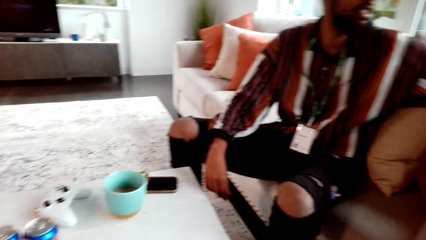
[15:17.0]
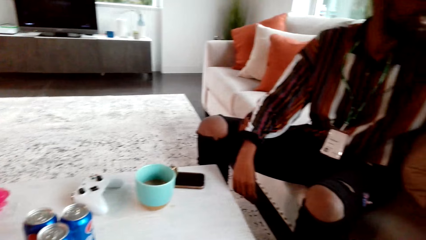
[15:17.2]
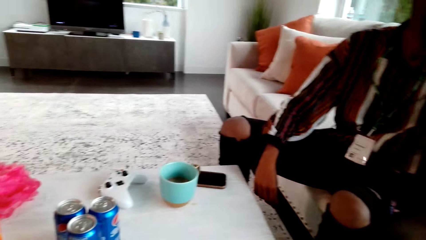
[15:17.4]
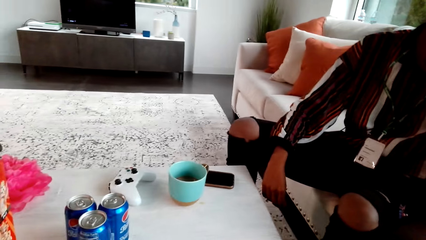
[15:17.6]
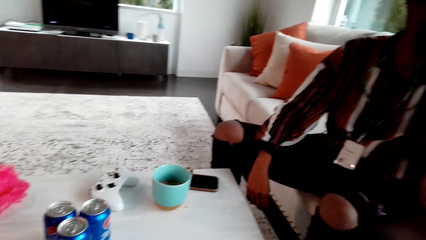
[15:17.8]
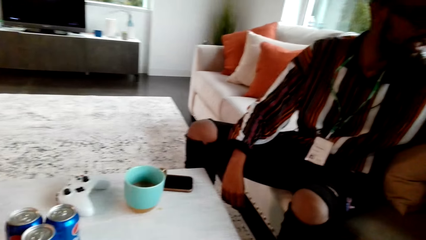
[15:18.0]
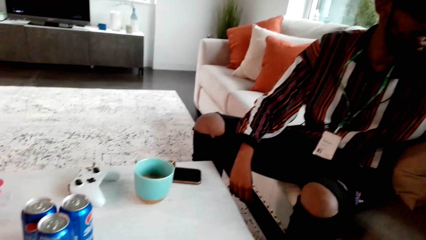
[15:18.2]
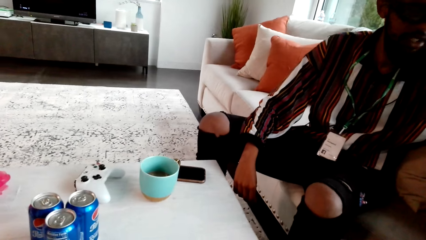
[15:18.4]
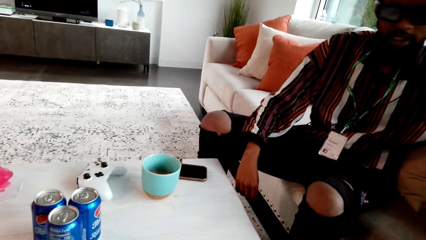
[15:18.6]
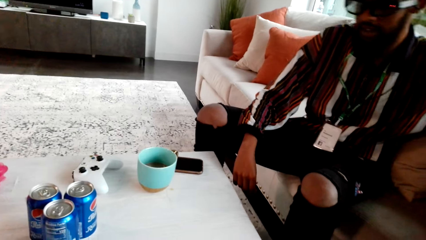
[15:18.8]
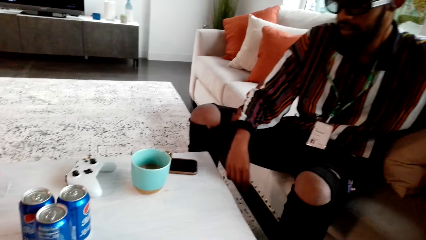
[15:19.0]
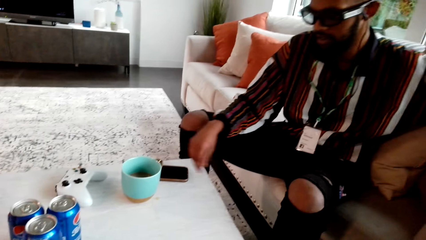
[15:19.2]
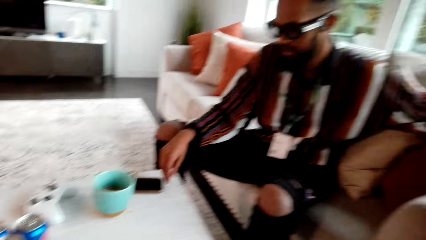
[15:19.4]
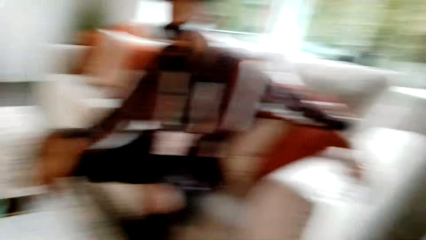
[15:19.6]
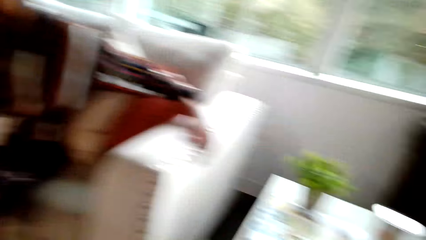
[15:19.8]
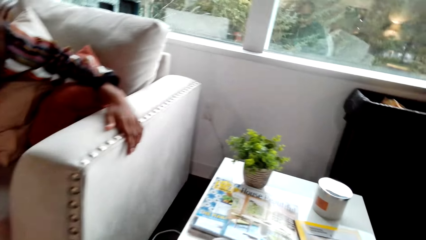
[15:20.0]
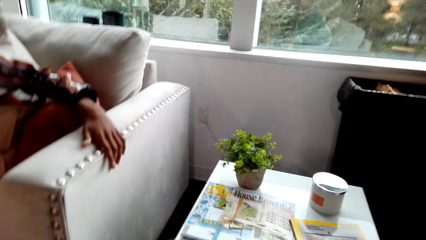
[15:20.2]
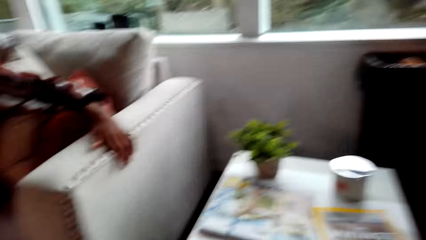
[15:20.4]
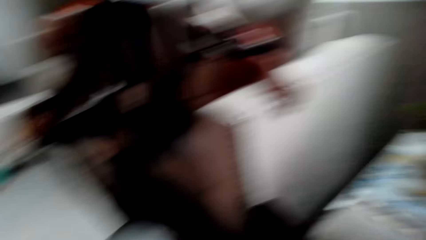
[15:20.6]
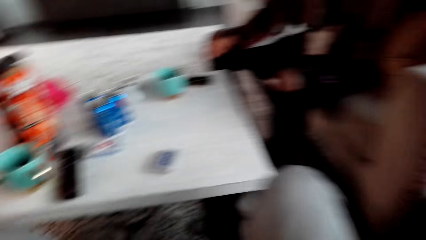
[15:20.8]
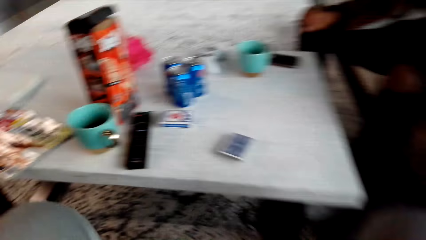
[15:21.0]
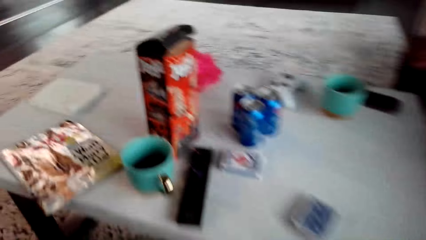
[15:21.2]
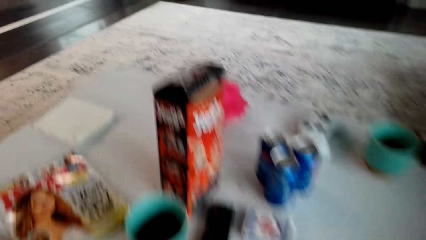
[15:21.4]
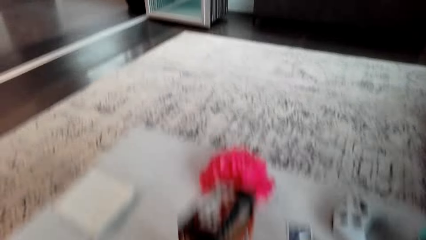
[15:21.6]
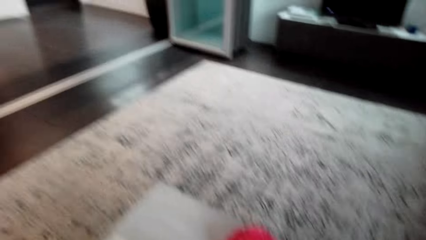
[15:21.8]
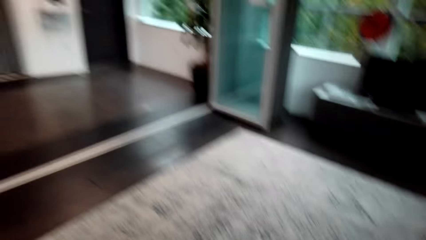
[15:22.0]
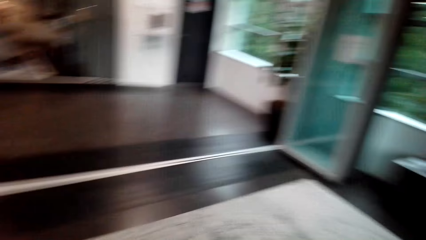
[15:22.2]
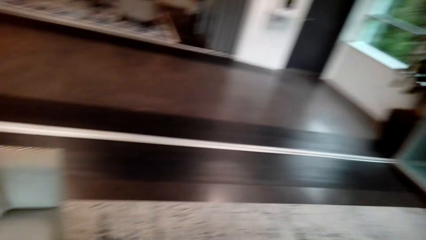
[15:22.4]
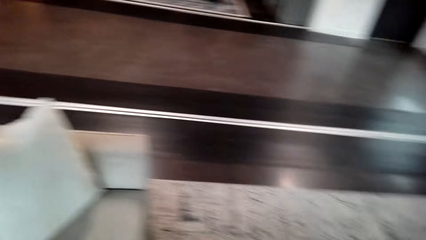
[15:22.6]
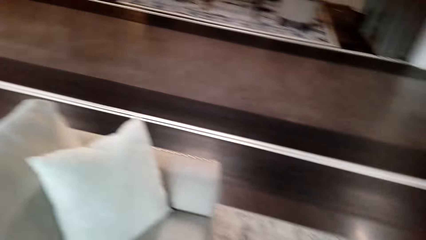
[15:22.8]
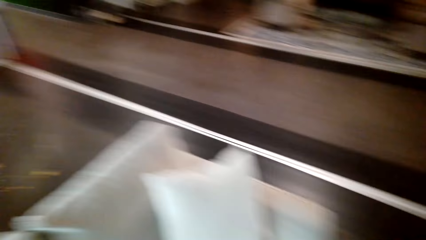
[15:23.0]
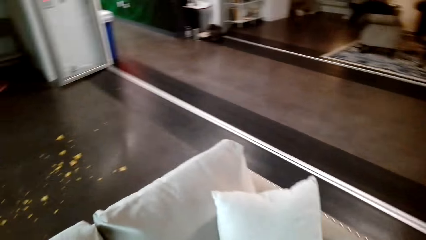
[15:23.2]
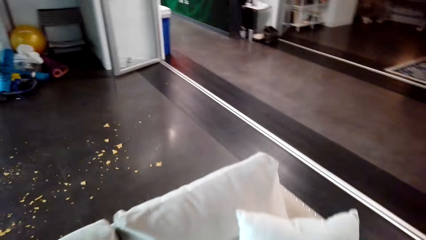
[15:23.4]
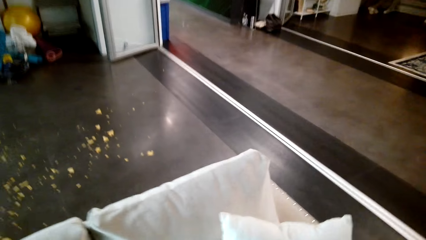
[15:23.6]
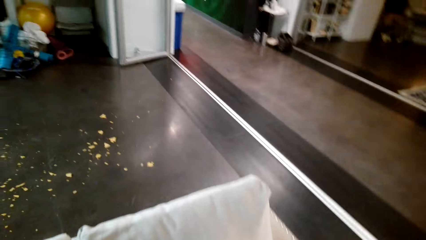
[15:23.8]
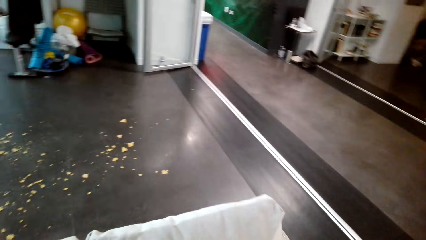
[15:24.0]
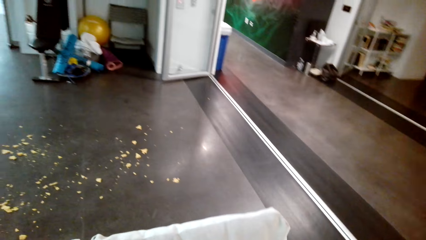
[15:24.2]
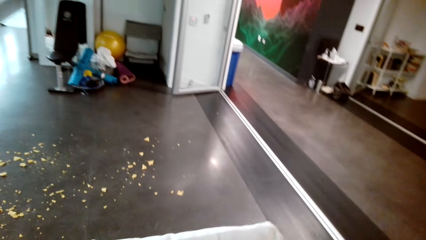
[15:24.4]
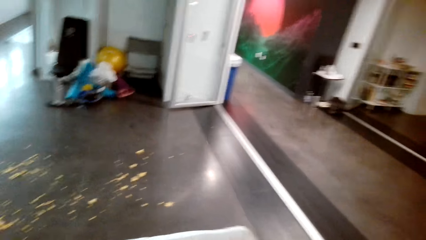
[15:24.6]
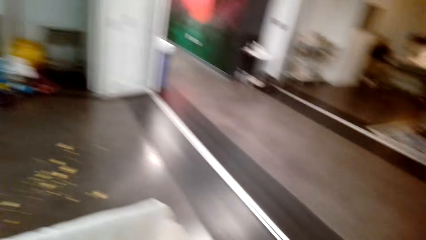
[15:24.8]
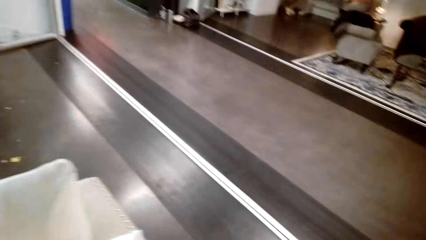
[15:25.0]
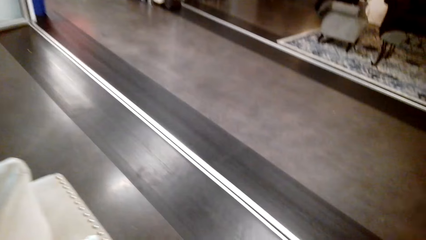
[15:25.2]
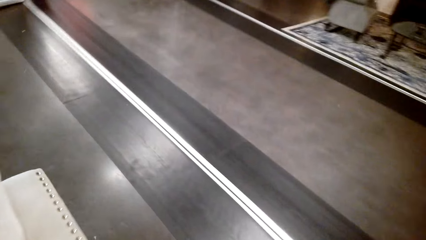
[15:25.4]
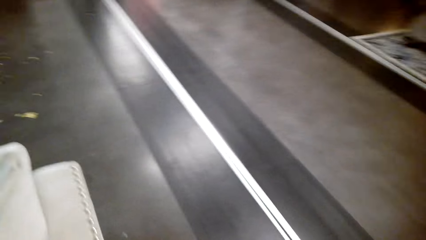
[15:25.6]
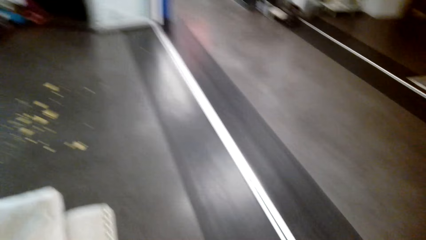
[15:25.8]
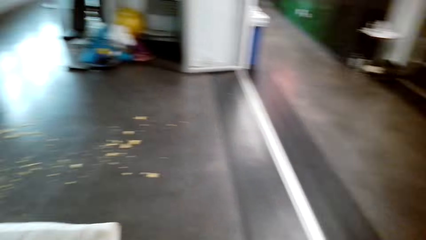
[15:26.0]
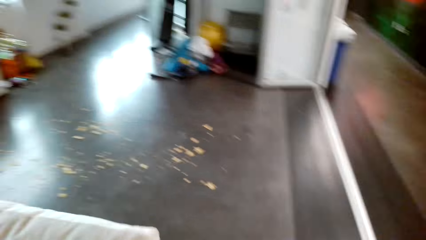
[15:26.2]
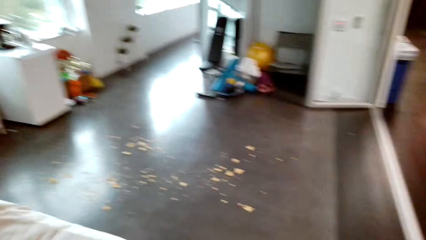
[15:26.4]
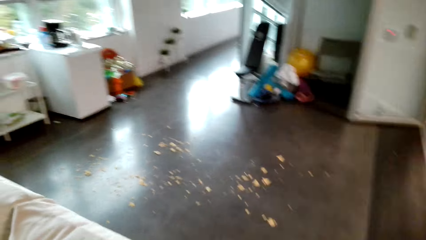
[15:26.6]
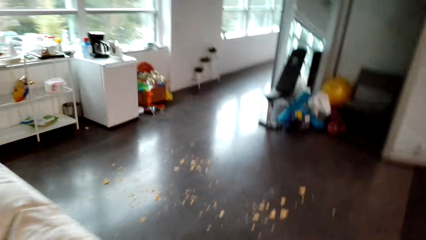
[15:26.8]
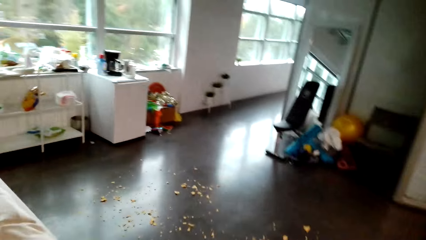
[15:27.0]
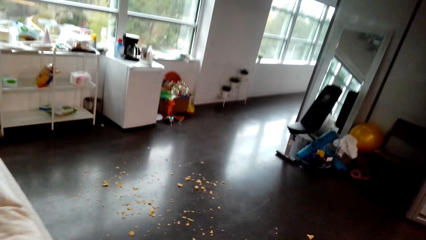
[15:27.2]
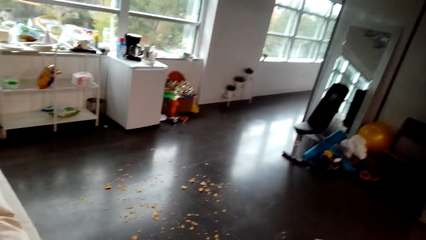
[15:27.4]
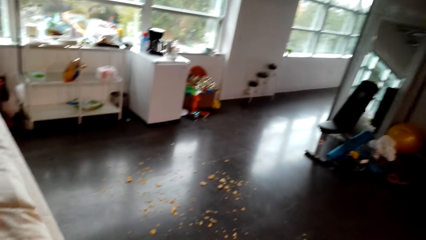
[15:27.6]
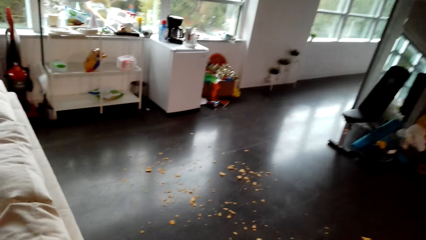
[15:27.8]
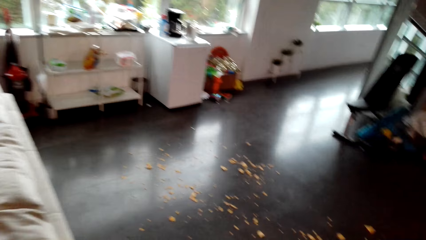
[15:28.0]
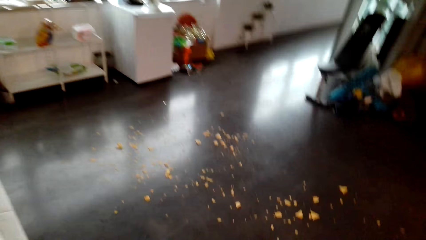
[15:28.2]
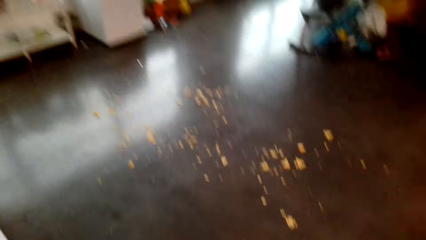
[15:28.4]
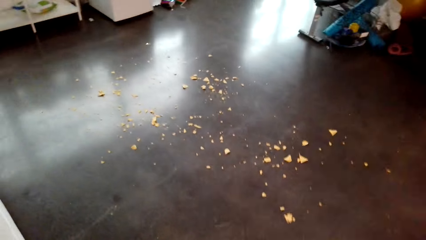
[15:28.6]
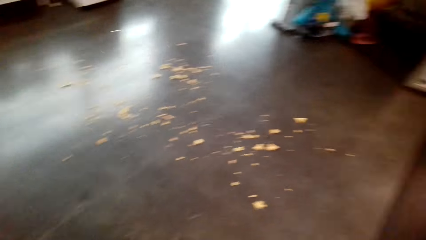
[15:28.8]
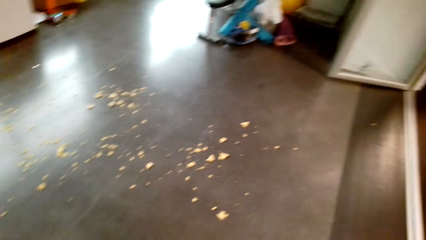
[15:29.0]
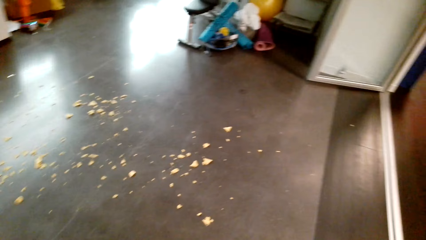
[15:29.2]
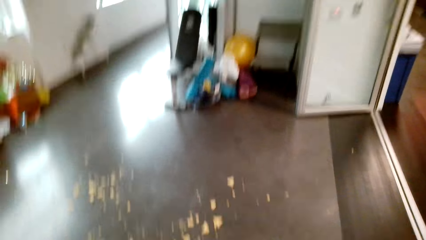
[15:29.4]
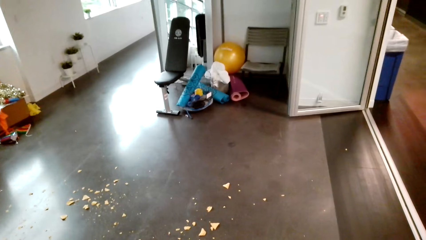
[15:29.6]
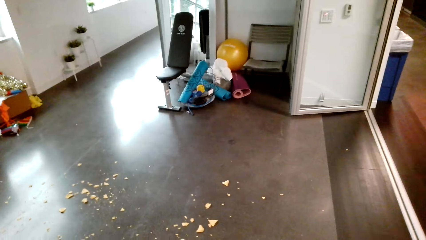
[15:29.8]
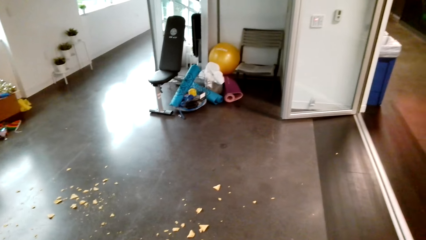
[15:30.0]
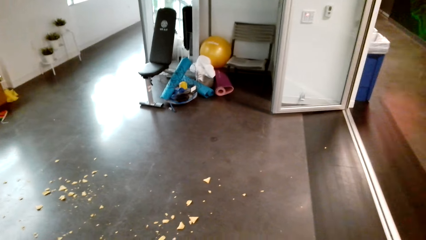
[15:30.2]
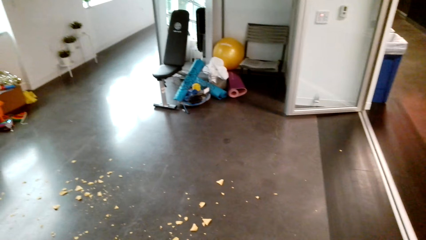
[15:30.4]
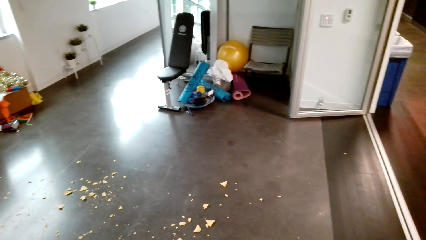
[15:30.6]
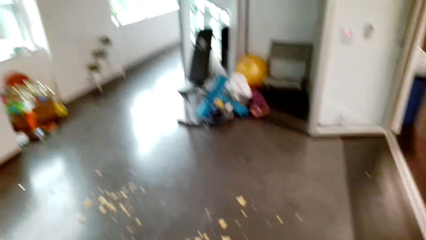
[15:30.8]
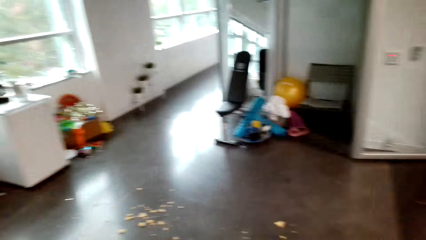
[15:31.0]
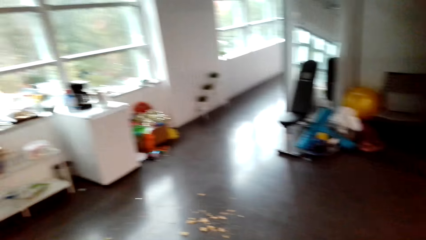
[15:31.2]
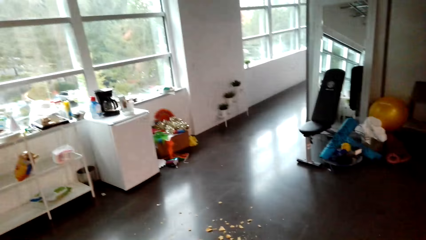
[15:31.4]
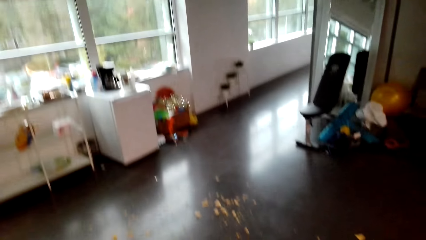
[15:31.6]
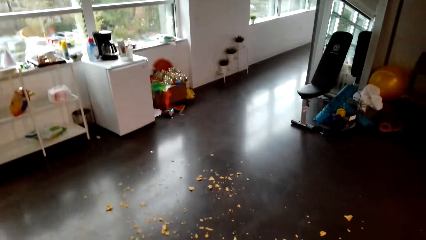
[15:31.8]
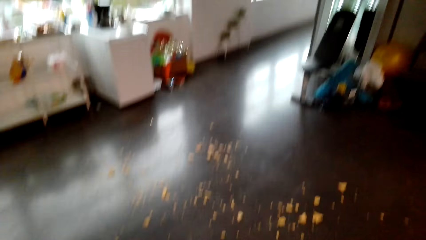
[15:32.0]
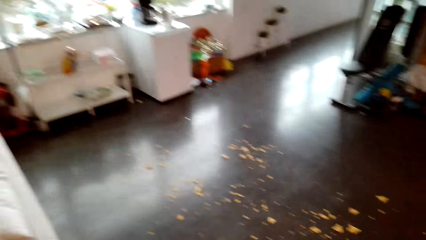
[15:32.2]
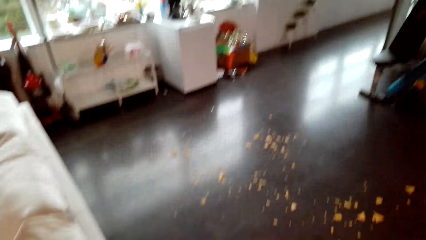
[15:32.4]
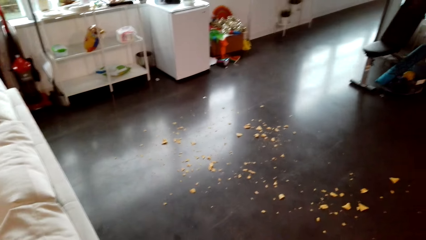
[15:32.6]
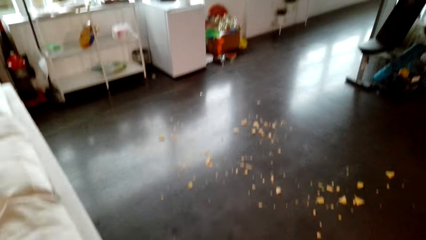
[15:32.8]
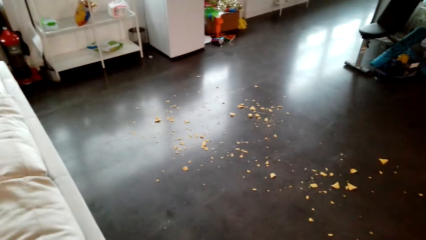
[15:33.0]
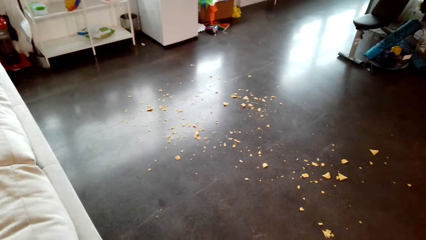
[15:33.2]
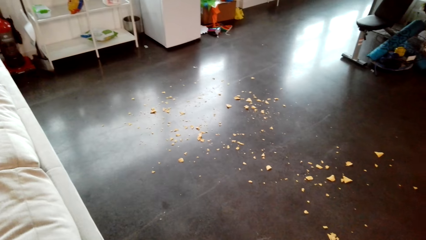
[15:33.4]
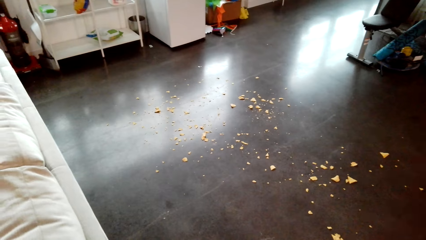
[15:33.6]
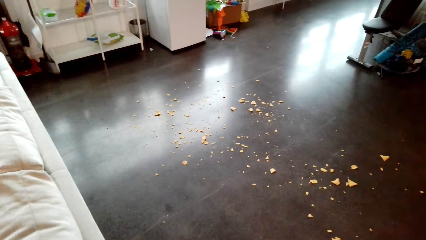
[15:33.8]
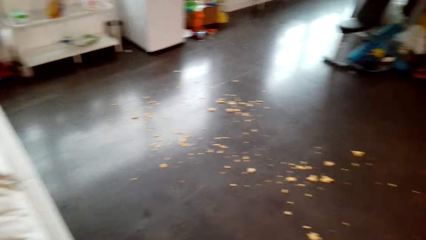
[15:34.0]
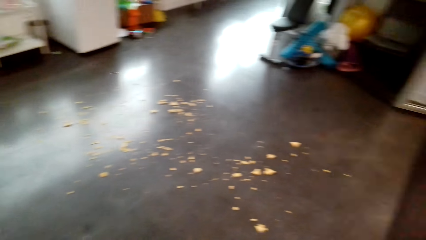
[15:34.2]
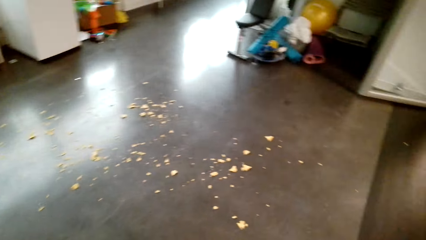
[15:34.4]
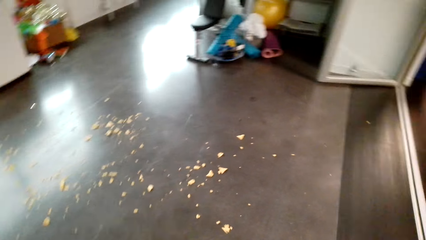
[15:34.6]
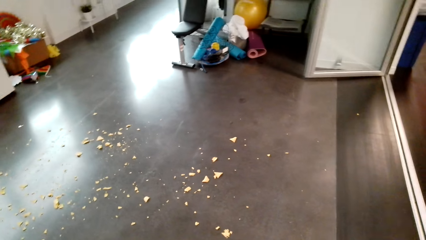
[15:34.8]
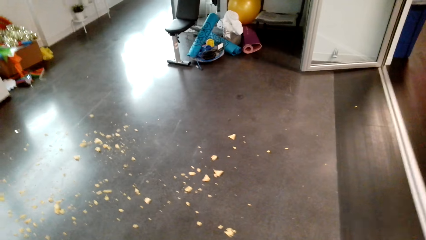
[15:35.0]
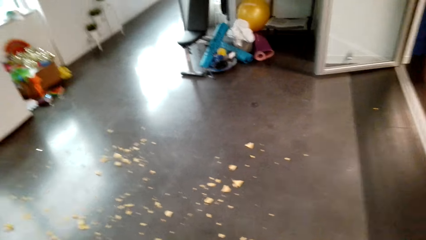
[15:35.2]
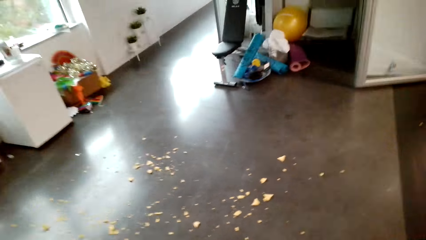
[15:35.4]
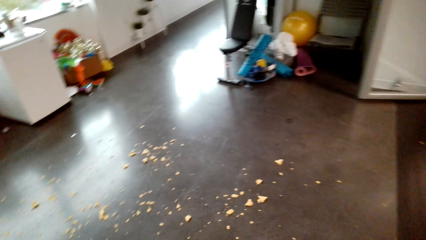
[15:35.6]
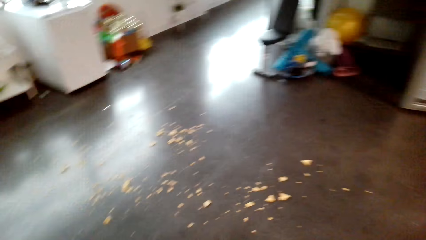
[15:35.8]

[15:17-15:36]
The camera wearer talks with a man. They walk to the back of the seat.
